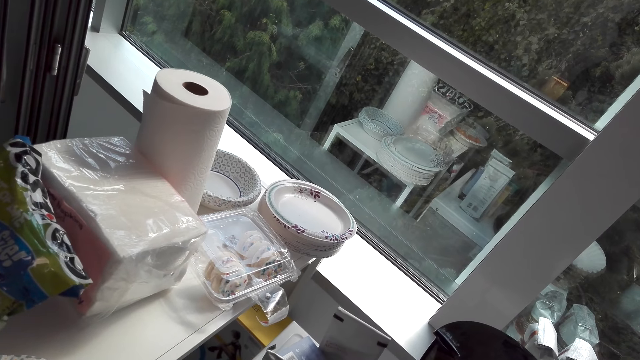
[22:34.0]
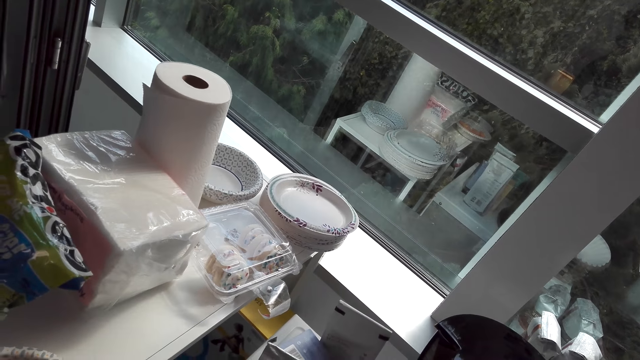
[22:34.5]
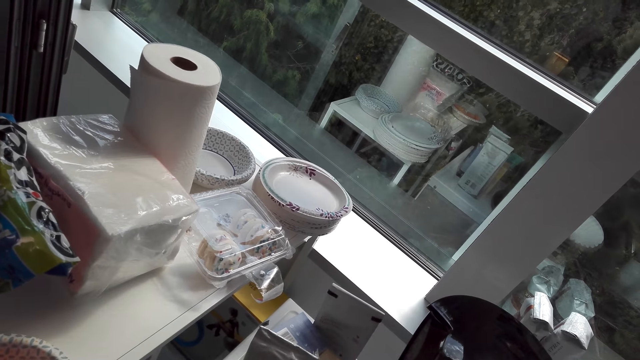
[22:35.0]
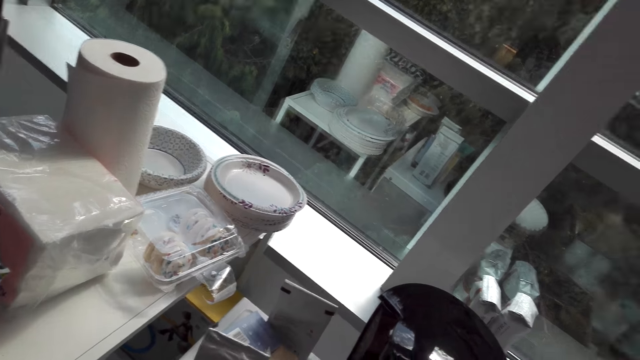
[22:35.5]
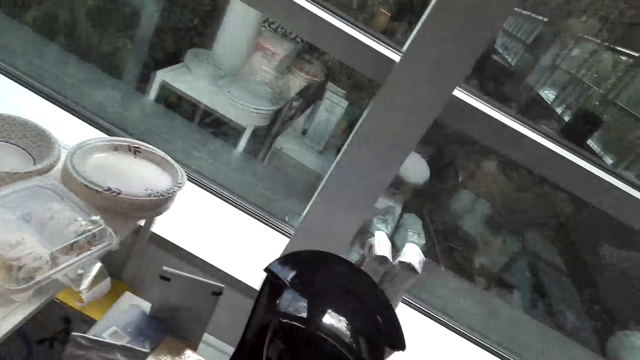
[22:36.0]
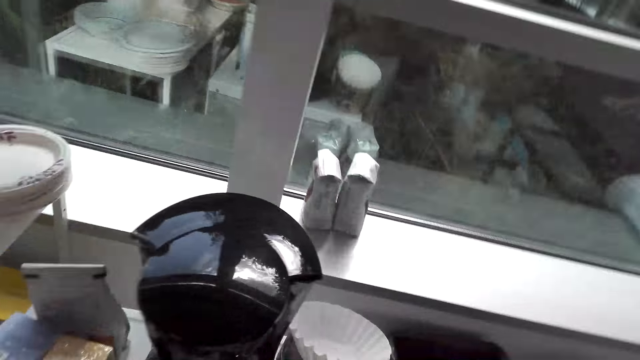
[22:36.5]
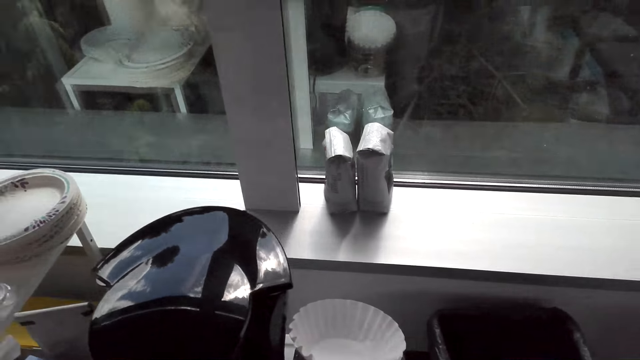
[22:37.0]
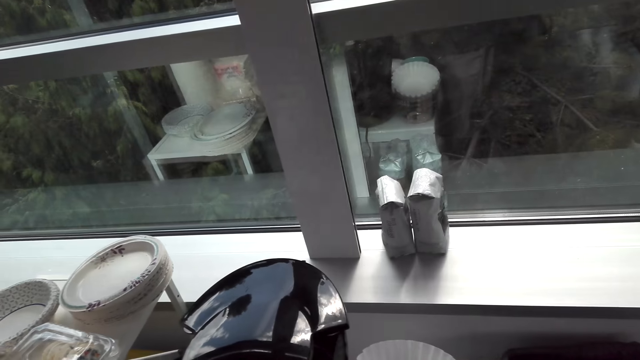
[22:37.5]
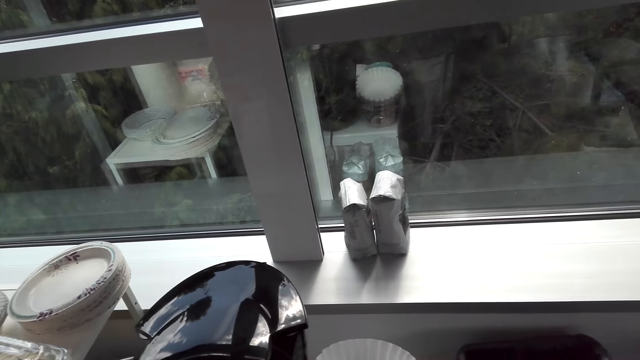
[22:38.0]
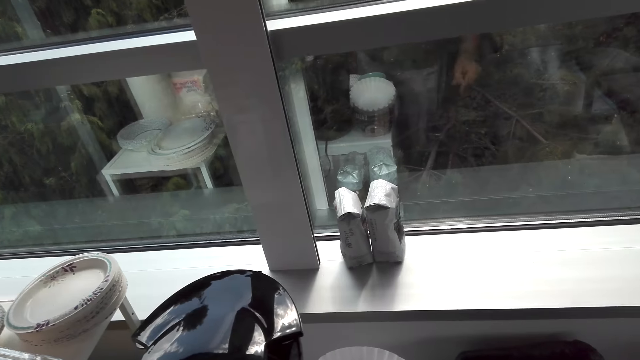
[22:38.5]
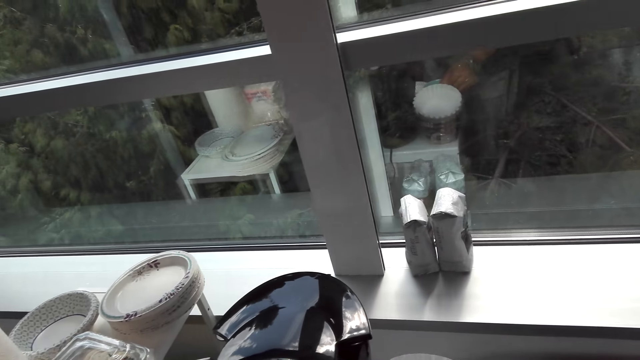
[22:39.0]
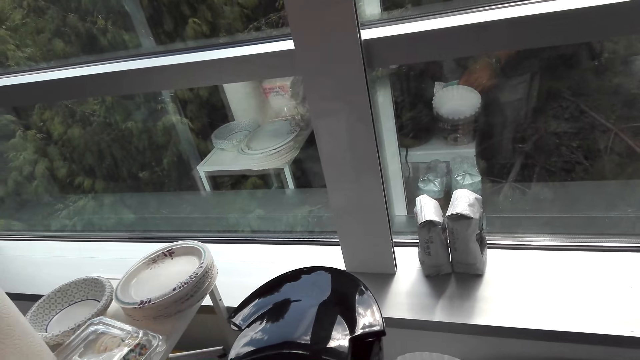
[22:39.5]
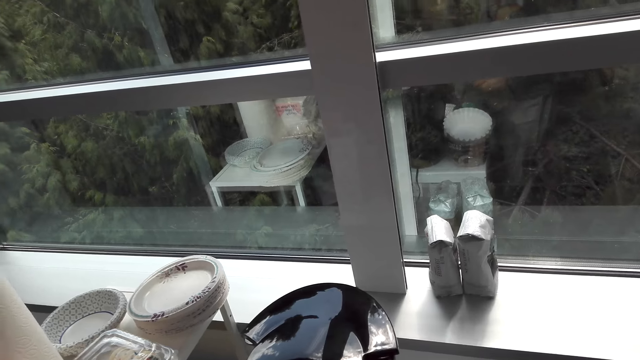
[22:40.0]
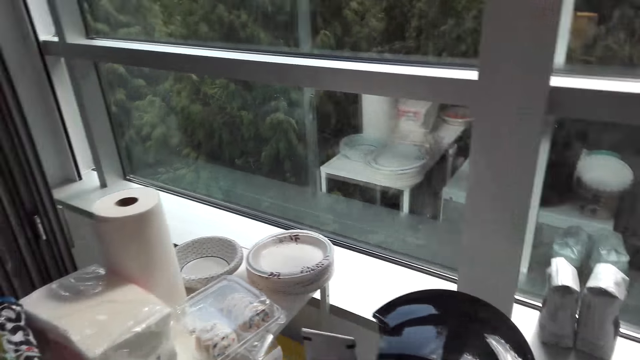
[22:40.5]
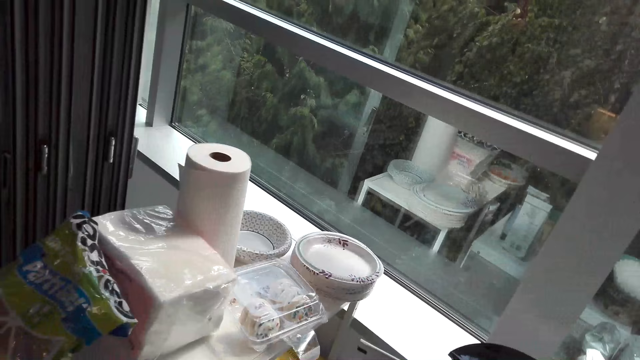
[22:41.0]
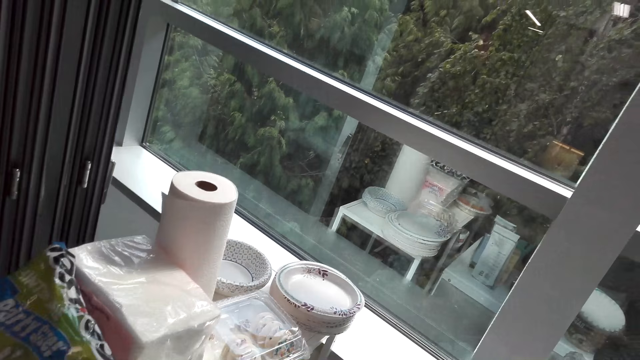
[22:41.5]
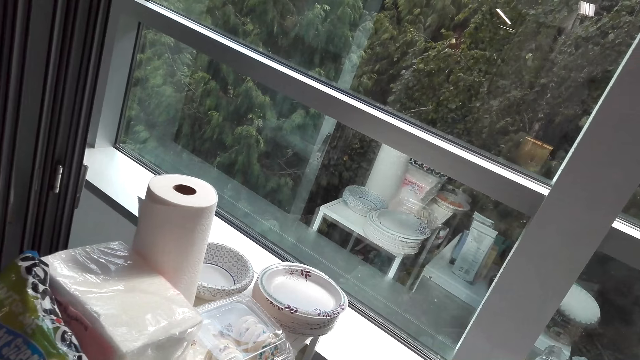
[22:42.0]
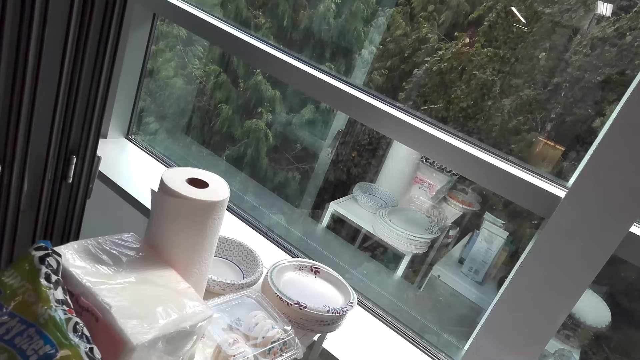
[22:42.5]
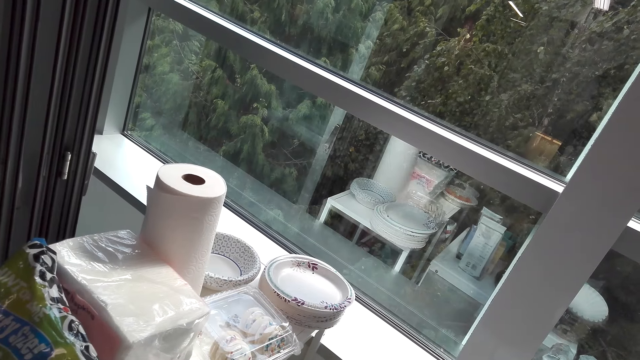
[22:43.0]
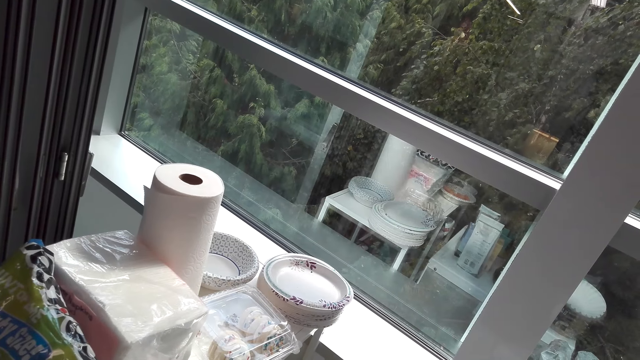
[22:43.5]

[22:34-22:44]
The camera wearer looks at the plates. They look at the coffee maker. They look at the plates.

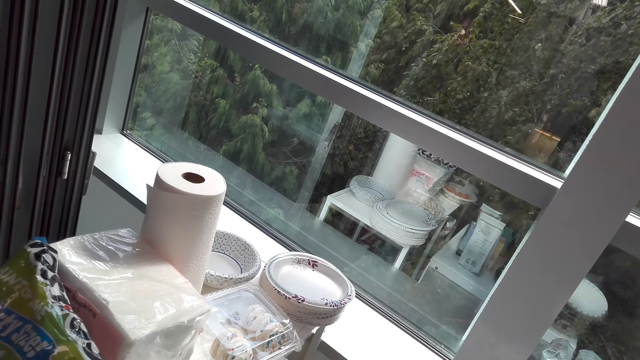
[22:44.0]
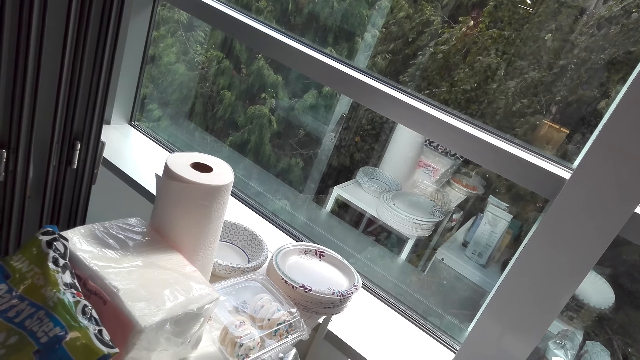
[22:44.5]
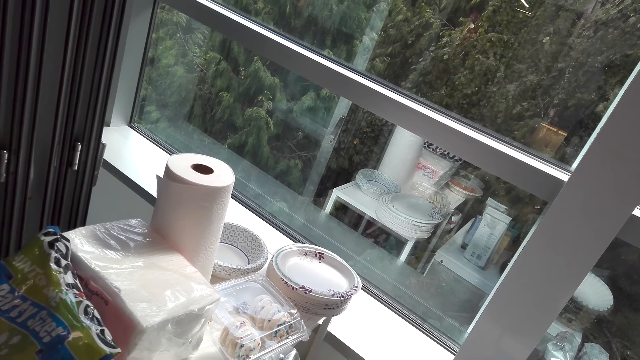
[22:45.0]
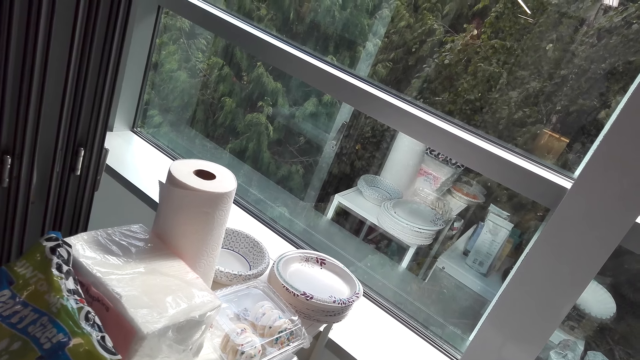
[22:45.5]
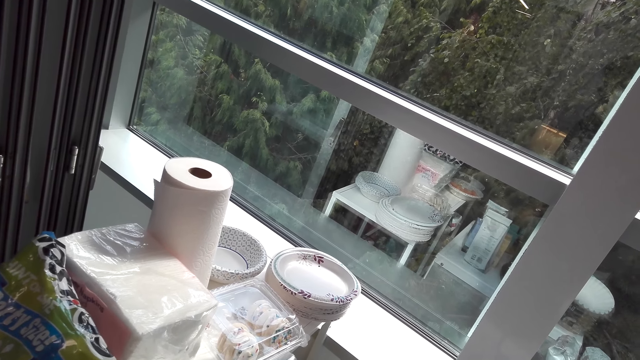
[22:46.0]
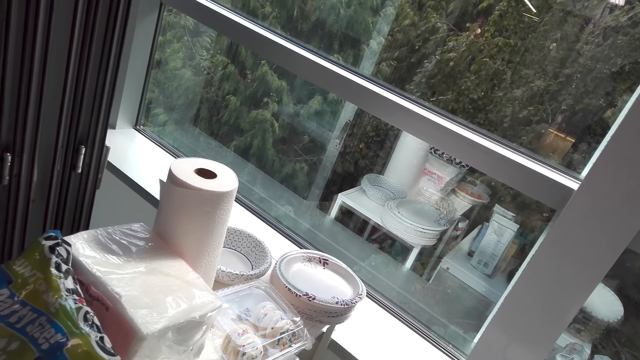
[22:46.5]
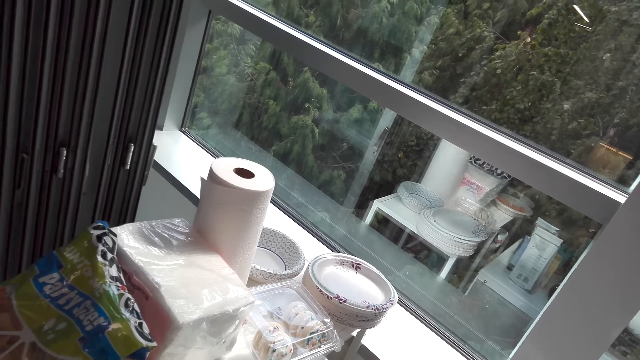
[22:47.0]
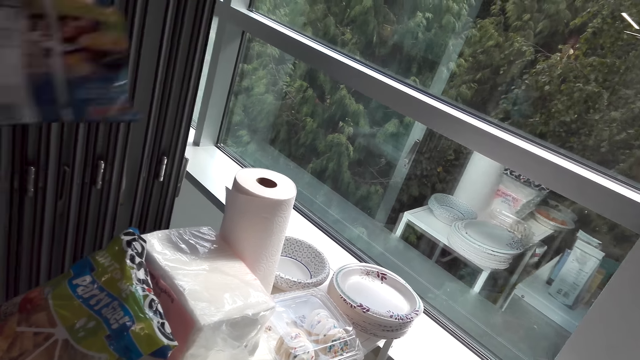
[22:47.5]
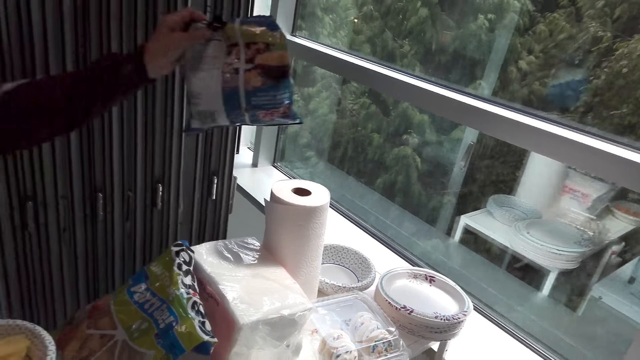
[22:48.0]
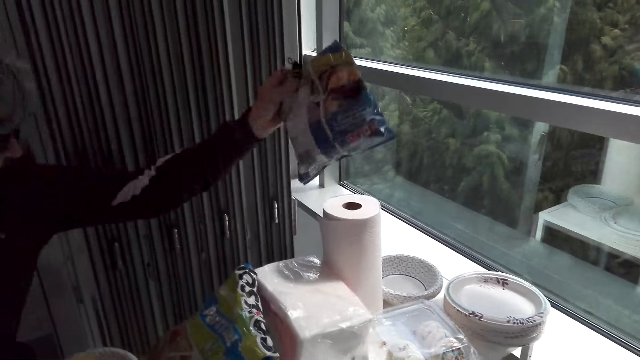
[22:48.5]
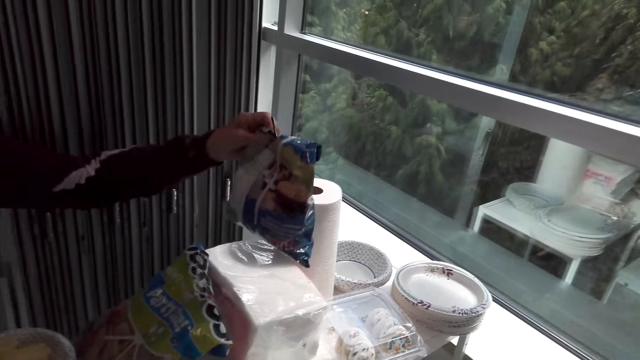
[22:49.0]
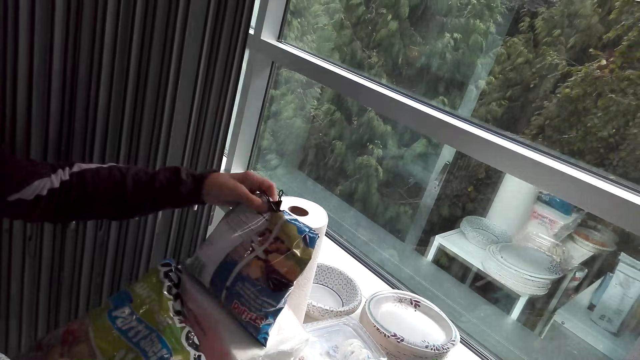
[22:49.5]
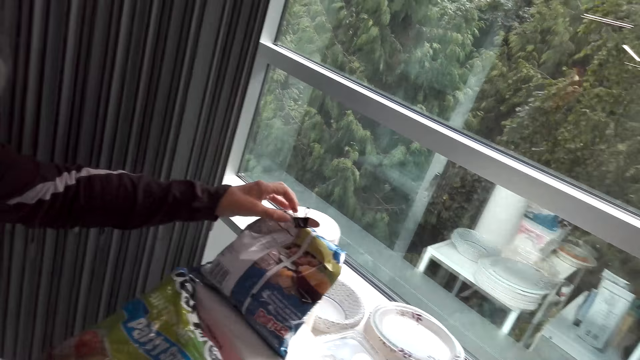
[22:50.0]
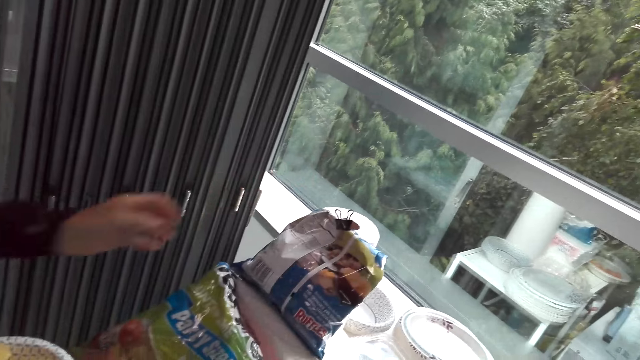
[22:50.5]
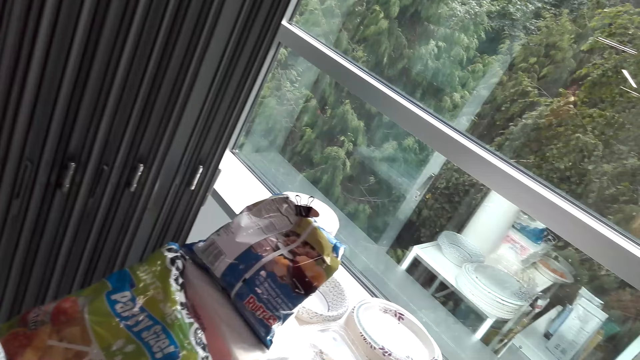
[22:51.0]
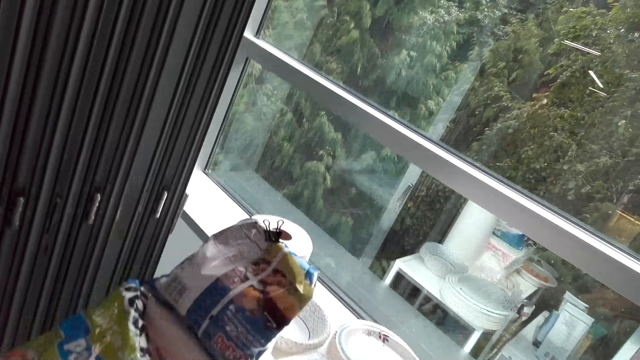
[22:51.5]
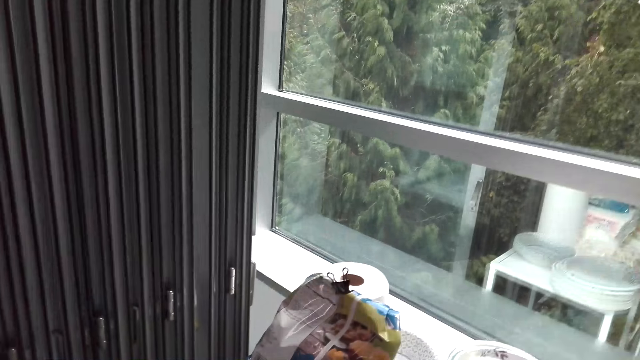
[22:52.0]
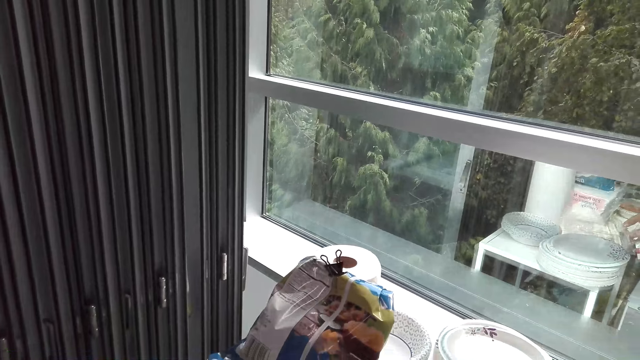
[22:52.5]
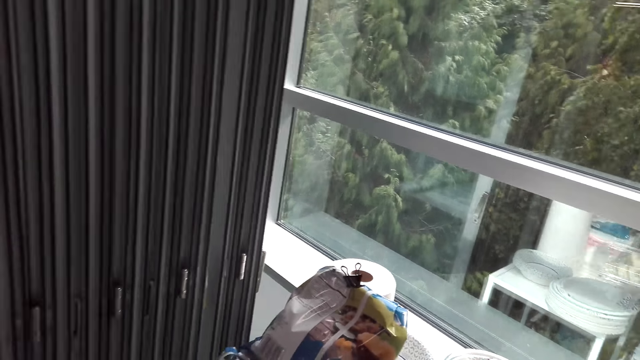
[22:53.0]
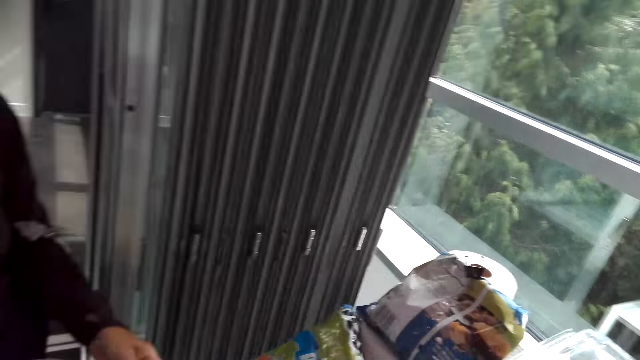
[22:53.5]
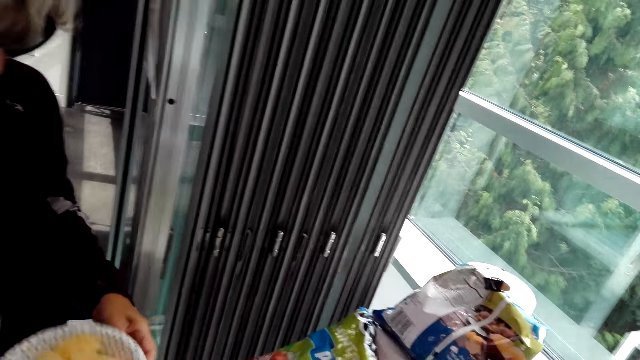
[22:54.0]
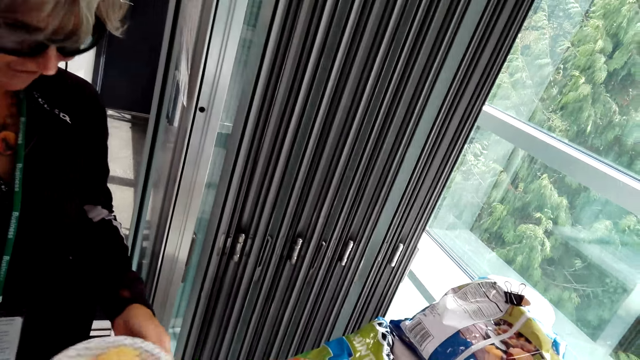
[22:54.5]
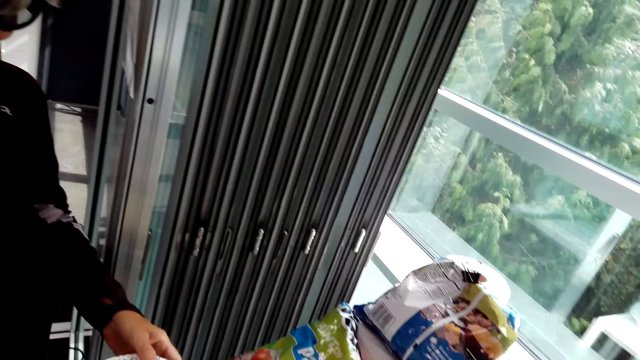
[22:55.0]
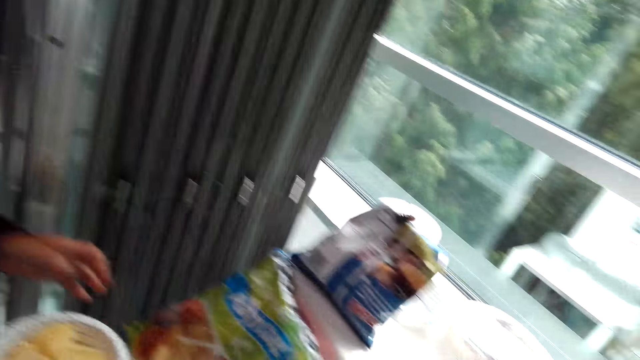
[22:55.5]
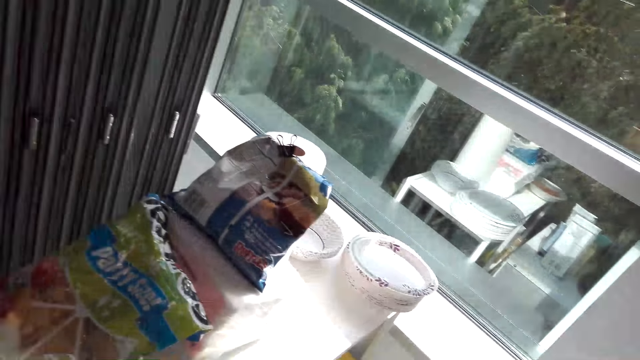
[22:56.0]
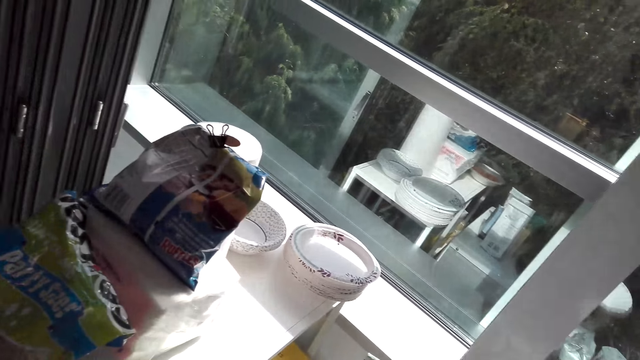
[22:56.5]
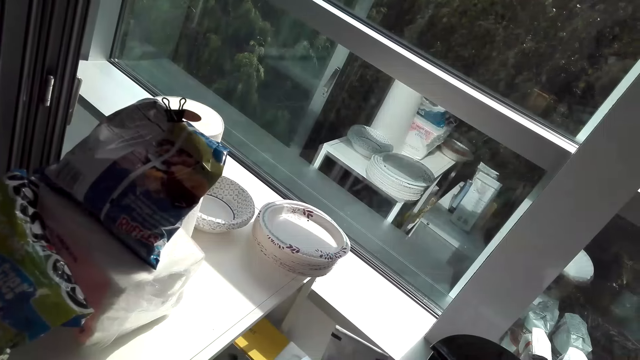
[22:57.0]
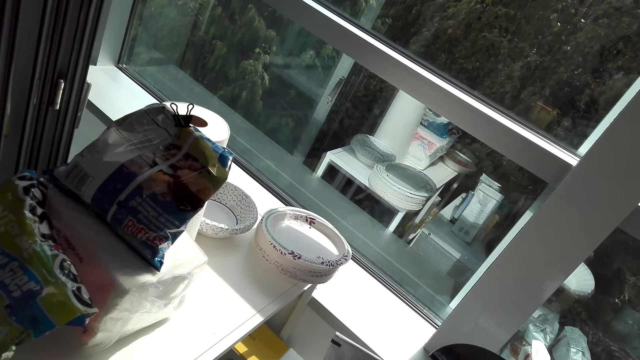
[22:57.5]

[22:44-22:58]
A woman talks to the camera wearer. The camera wearer interacts with the woman. The woman places a bag on the counter. The camera wearer interacts with the woman. The woman picks up the plate.
